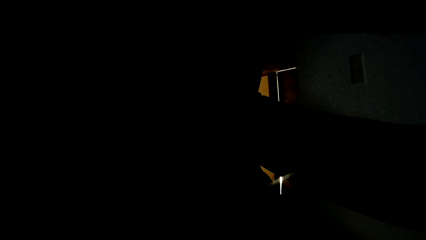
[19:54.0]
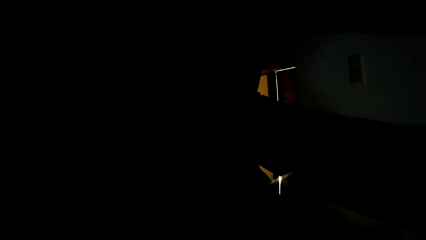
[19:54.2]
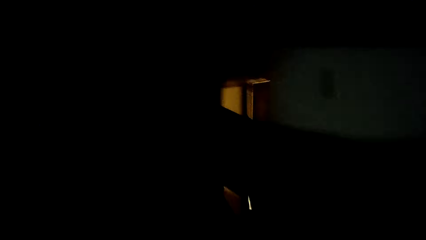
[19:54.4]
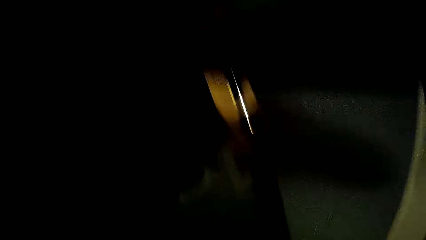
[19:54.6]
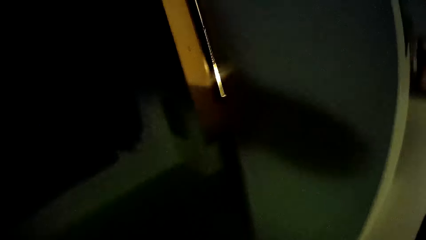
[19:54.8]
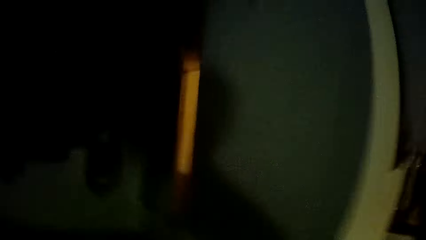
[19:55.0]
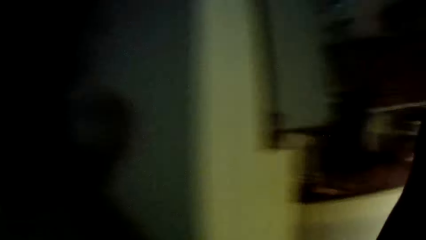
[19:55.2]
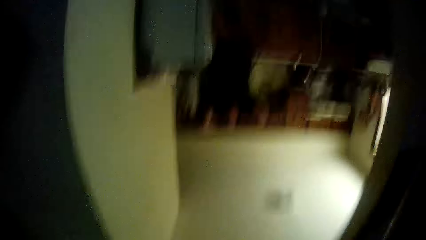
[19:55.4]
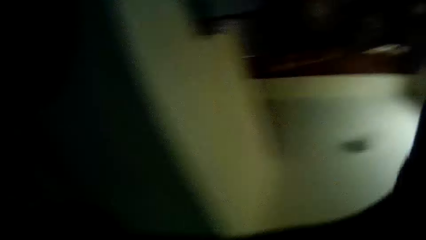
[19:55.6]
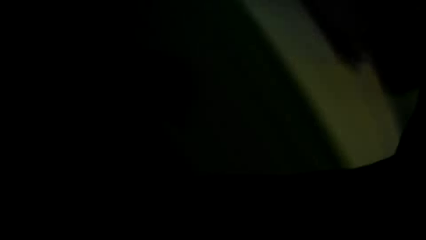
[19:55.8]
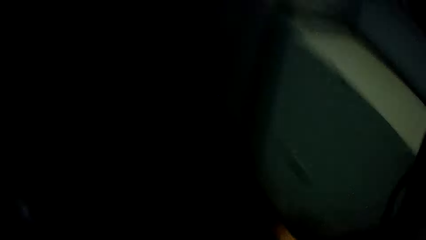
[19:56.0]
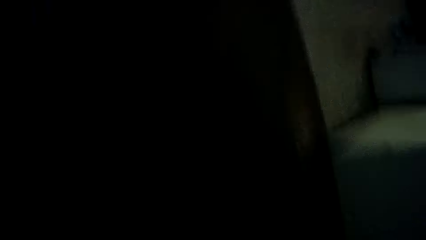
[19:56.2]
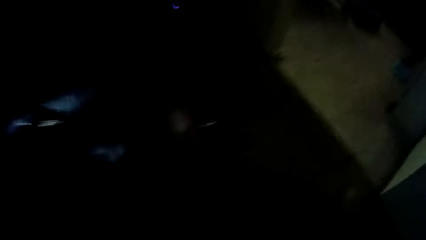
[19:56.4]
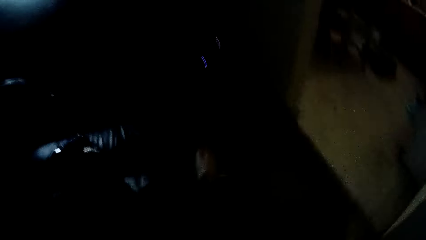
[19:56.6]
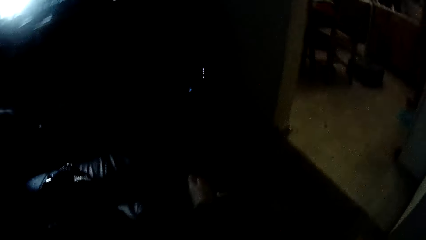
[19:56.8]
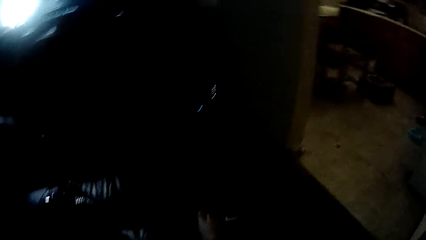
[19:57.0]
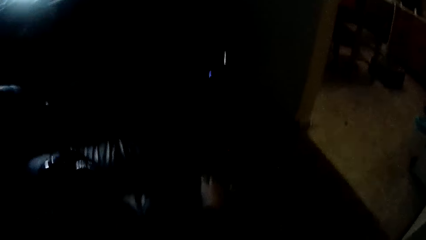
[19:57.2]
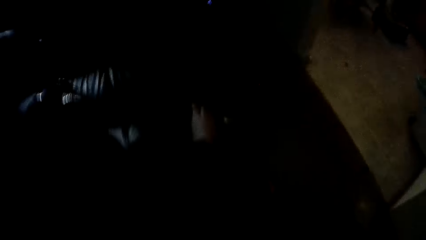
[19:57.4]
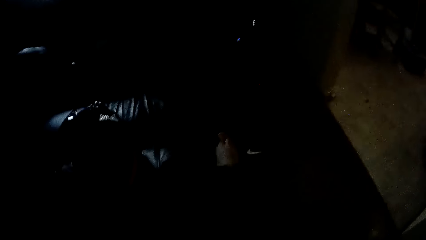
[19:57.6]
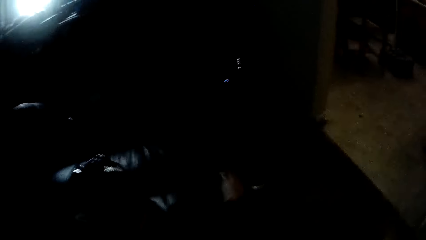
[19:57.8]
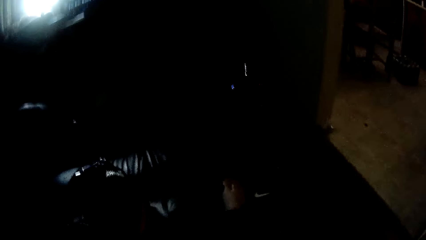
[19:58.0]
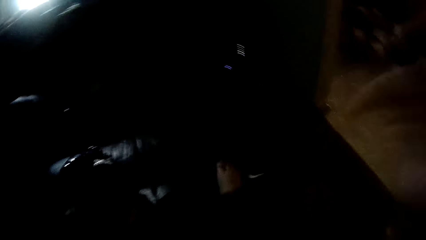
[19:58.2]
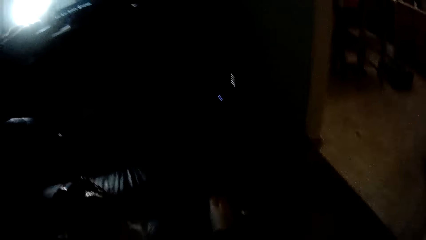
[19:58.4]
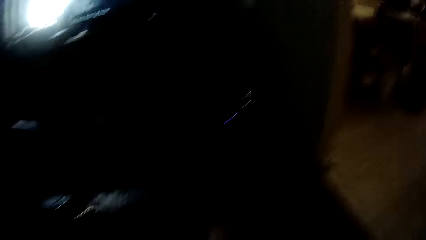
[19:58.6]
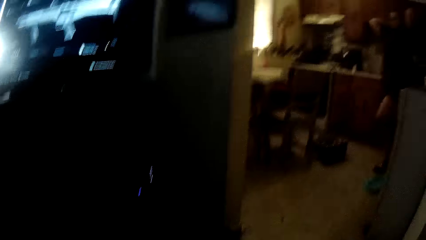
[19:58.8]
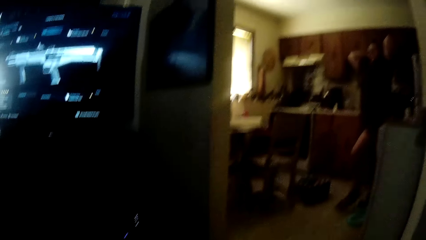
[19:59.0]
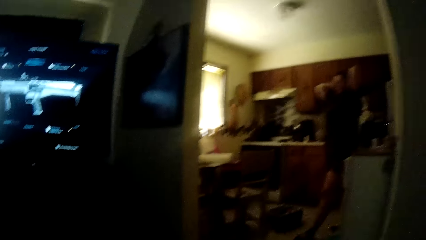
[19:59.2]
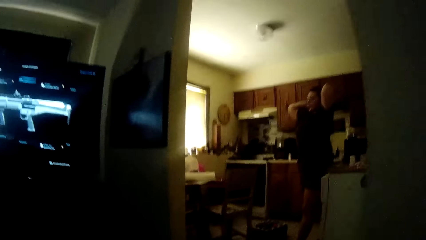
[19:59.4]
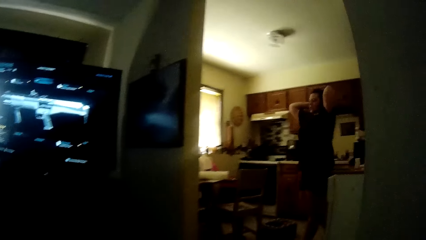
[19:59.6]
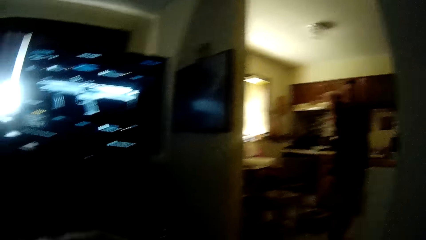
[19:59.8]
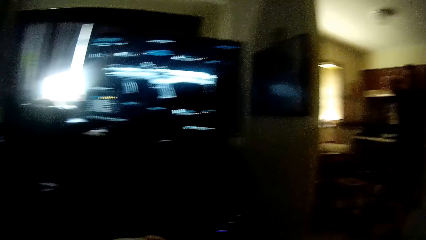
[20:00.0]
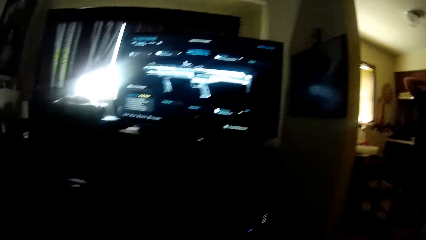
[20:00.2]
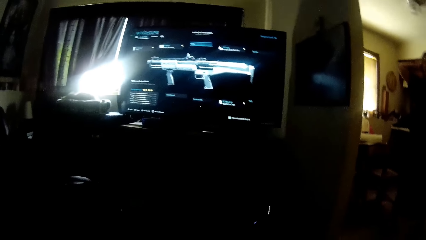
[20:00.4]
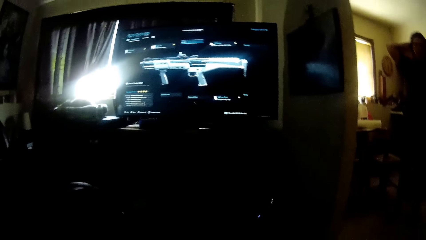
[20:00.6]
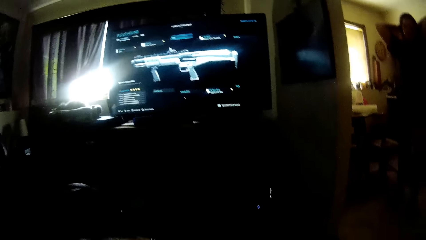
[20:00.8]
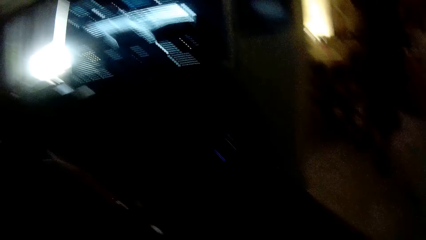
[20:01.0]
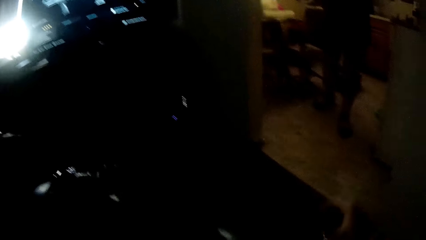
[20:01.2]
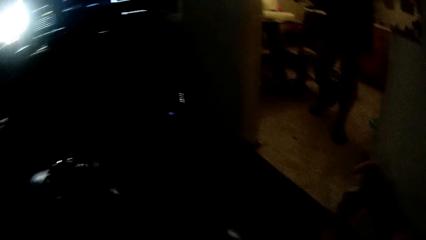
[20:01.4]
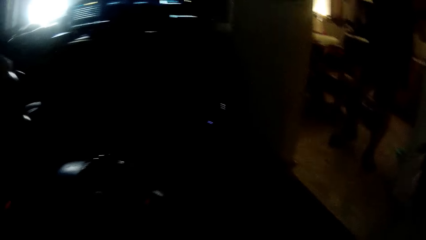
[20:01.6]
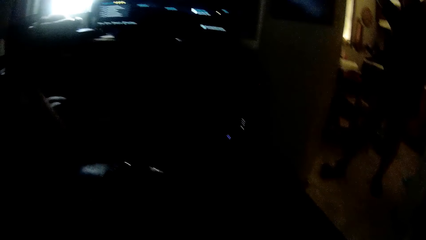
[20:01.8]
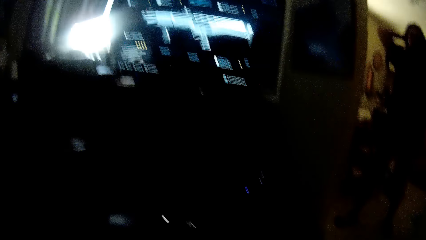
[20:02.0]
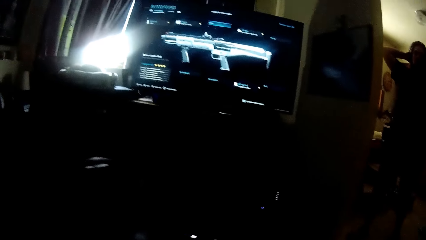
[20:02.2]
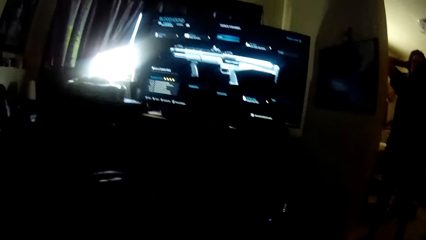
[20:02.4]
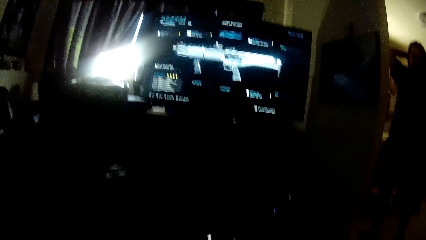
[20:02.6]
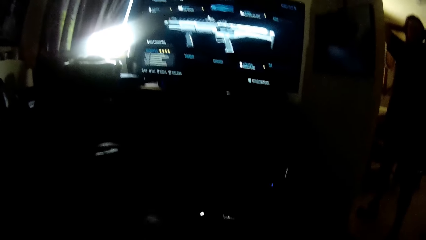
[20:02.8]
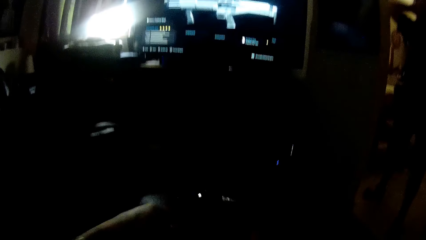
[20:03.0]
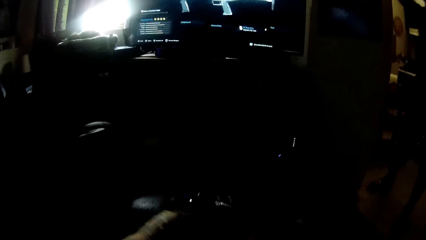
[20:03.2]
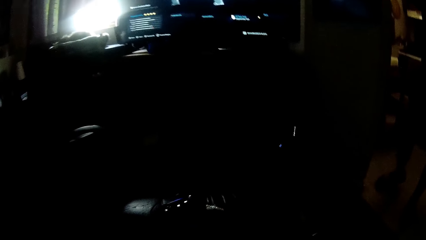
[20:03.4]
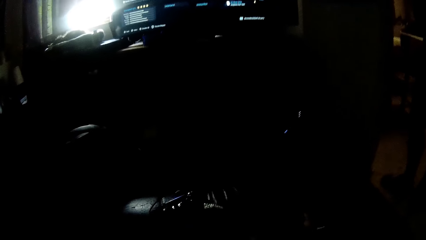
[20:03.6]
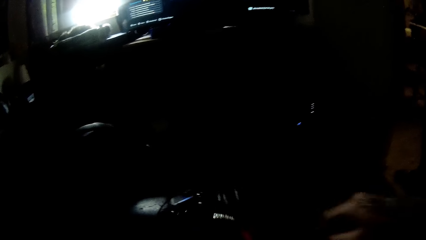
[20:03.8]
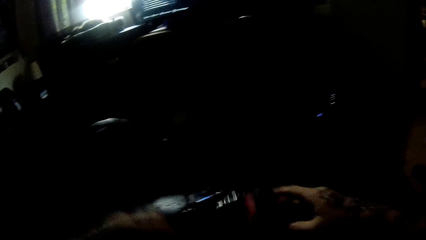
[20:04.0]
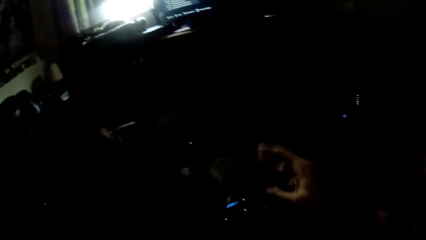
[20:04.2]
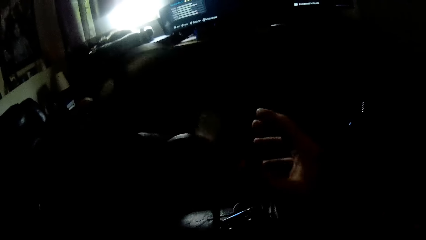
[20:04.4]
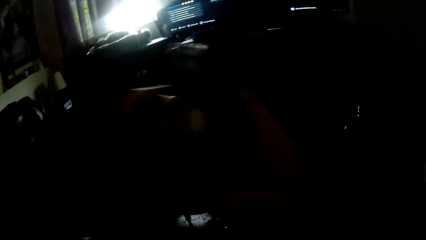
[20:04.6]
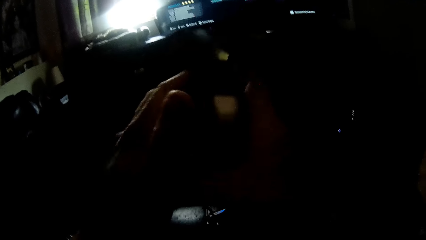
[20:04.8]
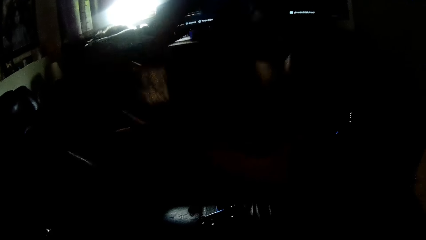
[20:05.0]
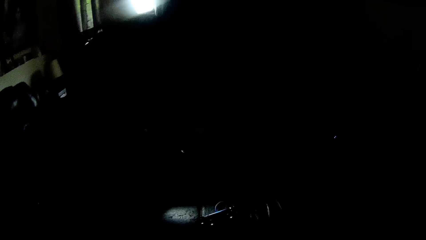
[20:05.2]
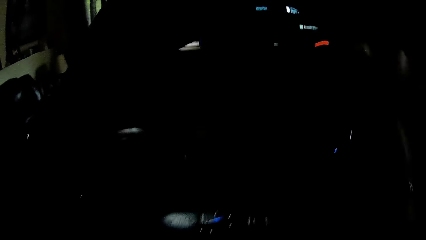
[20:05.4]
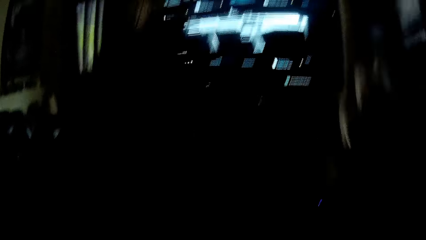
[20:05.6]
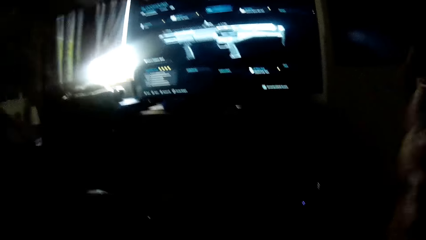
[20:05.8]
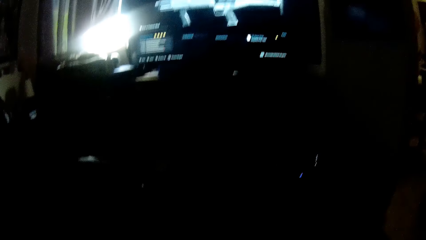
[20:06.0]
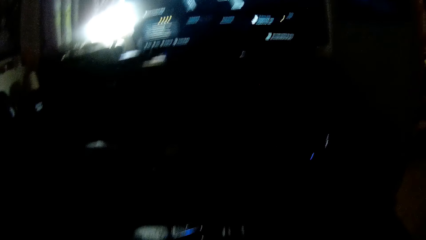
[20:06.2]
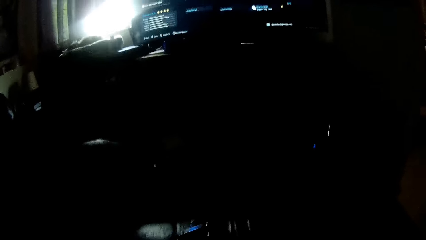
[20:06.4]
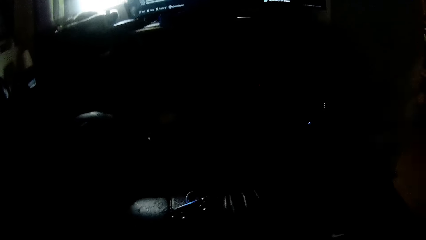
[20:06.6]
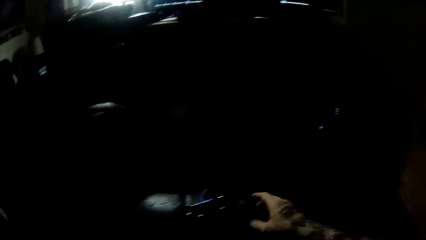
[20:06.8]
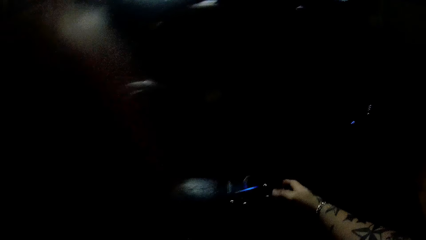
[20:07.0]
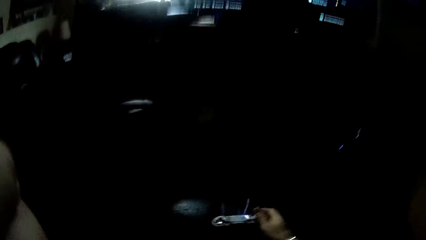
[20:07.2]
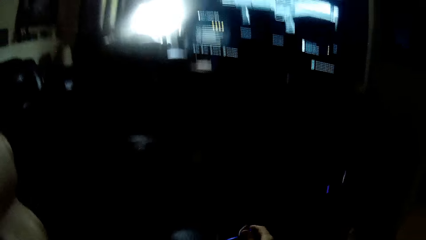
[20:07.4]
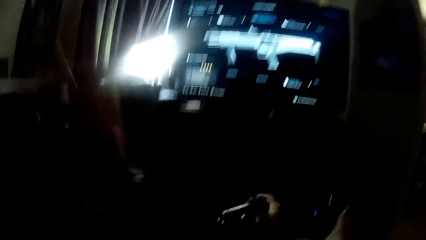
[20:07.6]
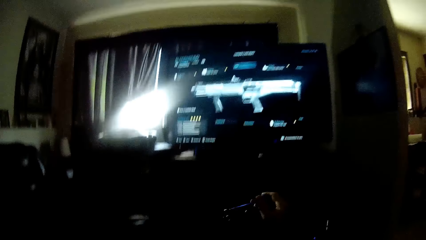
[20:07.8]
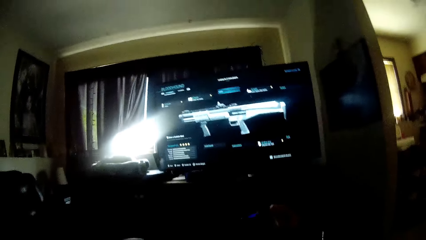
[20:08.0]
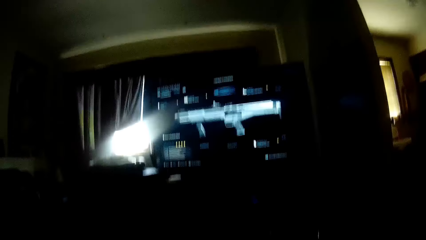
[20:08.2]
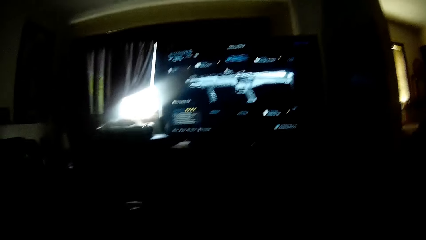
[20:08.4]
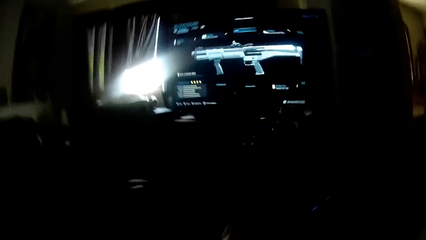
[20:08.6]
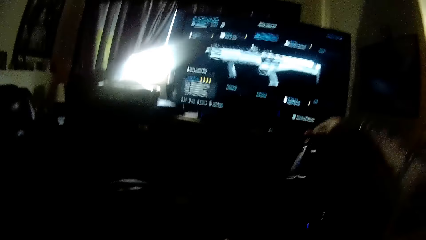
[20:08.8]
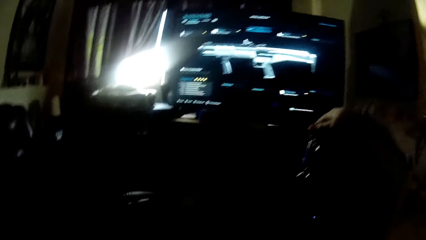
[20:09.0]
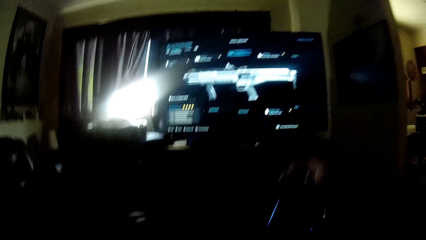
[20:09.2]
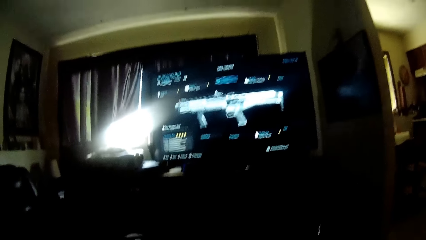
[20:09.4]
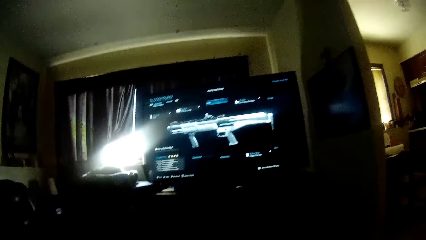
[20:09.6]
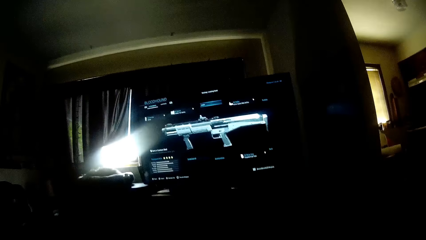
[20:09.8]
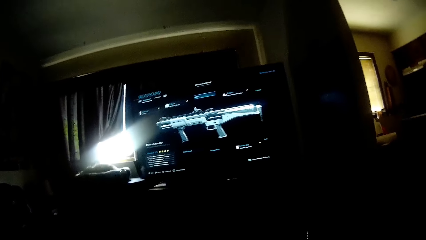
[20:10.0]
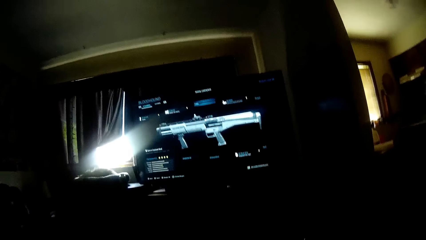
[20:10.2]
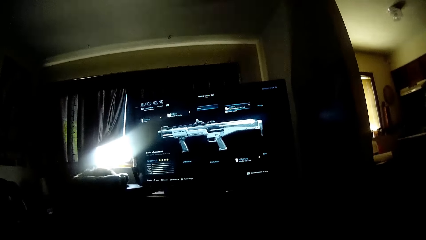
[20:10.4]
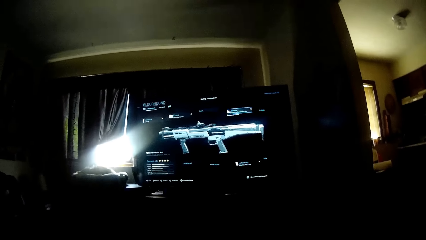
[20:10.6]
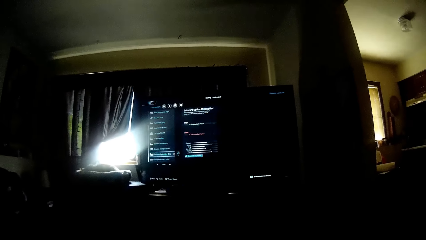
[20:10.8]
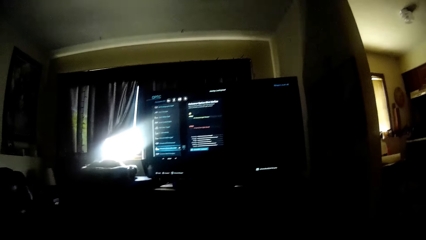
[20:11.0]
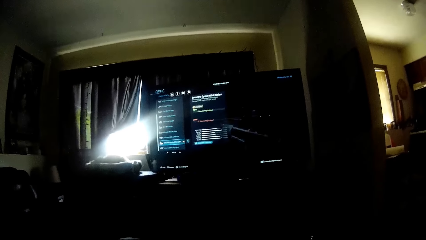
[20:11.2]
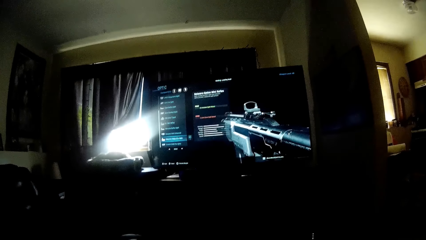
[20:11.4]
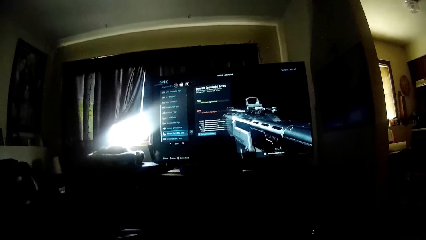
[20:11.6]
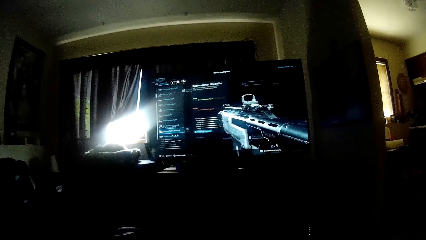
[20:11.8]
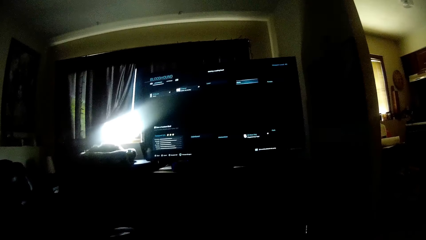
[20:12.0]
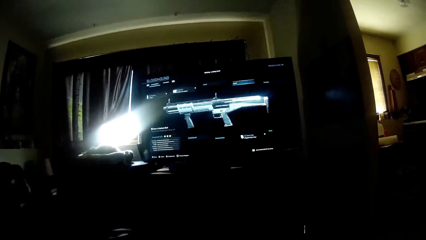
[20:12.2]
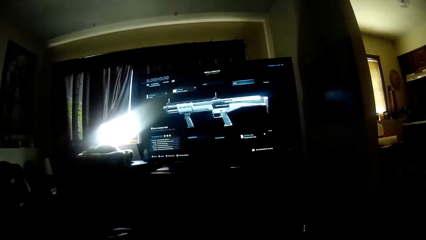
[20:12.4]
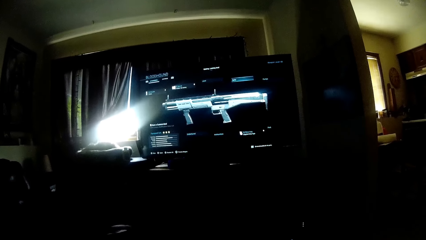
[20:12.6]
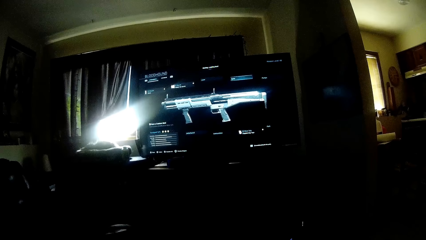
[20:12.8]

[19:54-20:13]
The camera wearer picks up the camera. They interact with a woman and walk in the house. The woman walks in a room. The camera wearer looks at the screen. He wears a headset or headphones with his hands. He holds the headphones. He picks up the game controller on the floor with his right hand. He selects a game on the screen.
